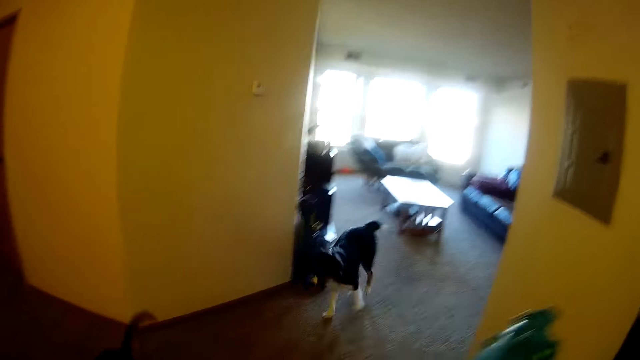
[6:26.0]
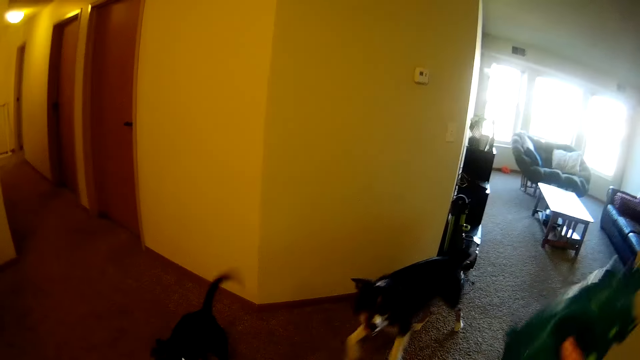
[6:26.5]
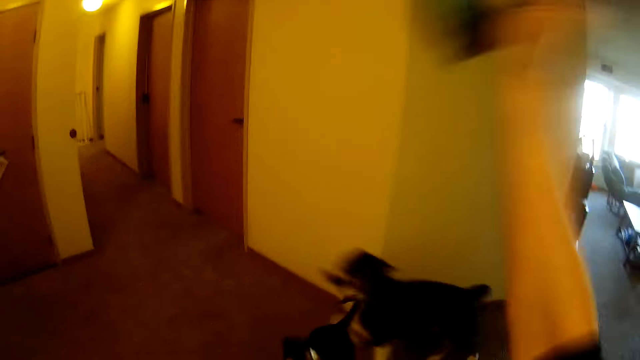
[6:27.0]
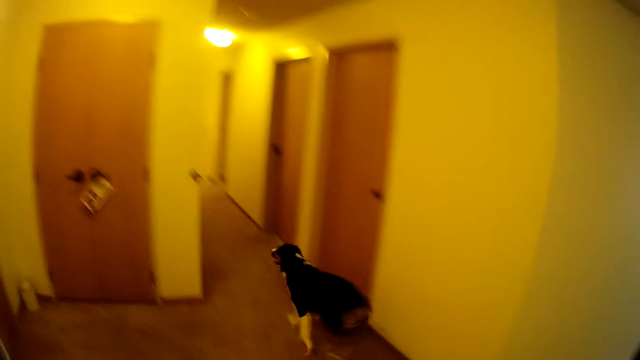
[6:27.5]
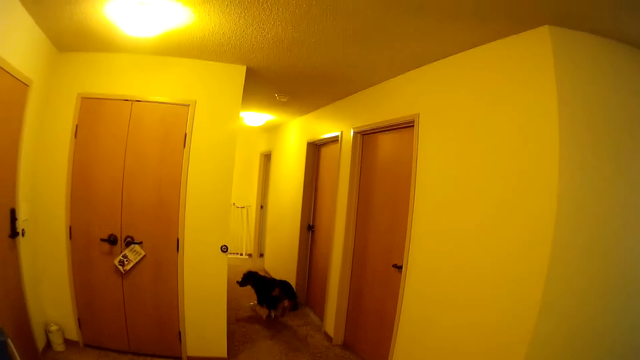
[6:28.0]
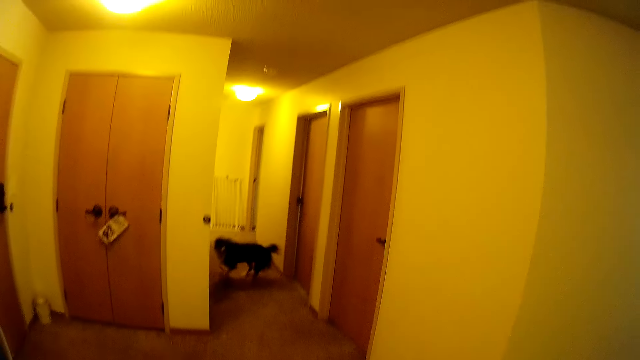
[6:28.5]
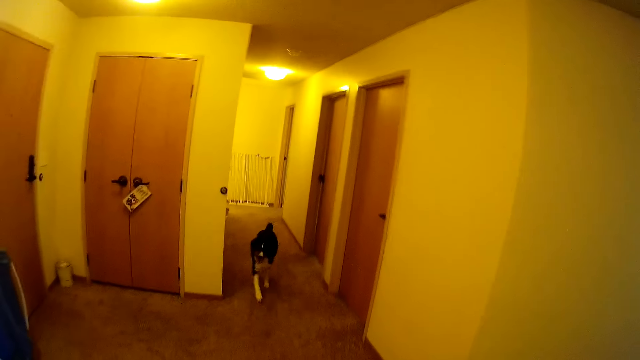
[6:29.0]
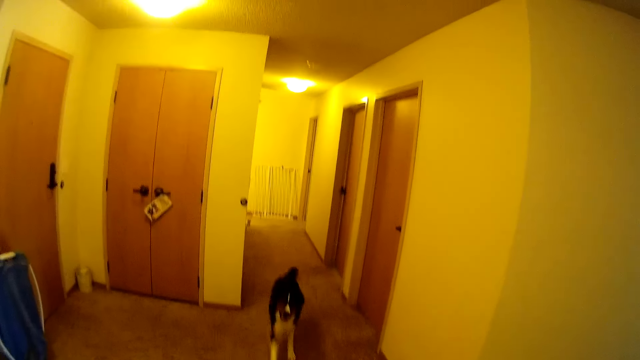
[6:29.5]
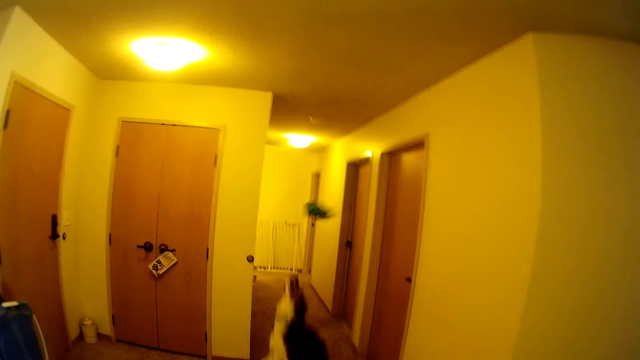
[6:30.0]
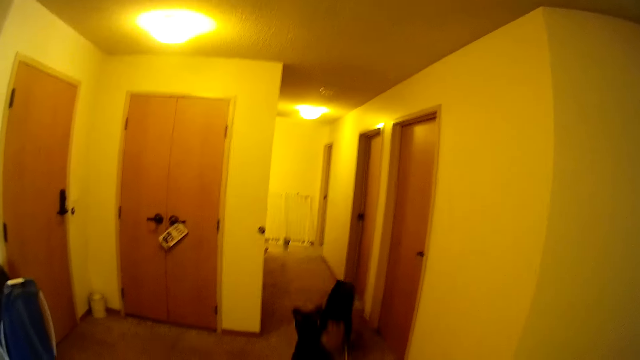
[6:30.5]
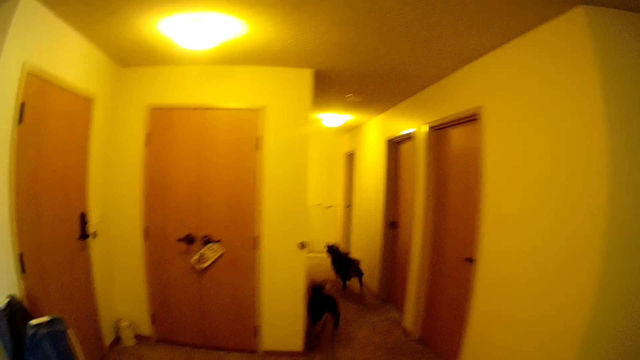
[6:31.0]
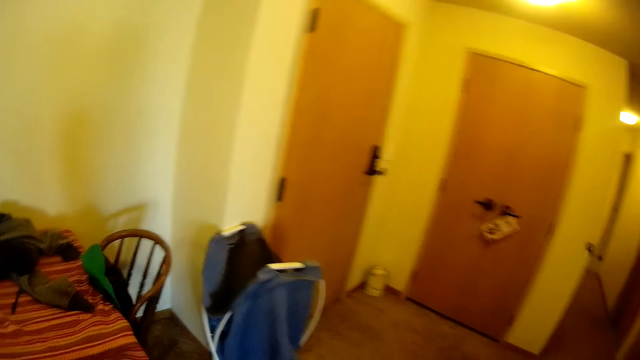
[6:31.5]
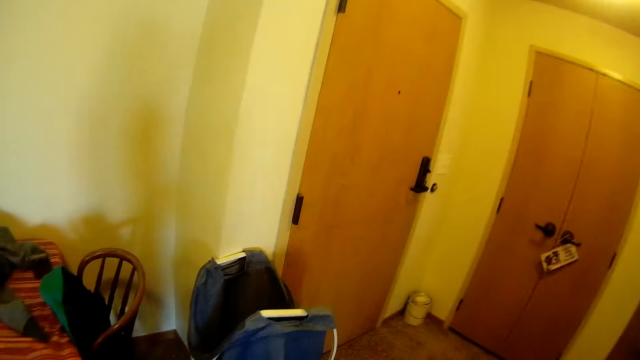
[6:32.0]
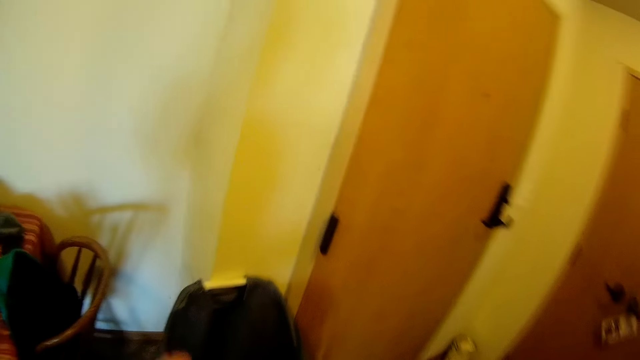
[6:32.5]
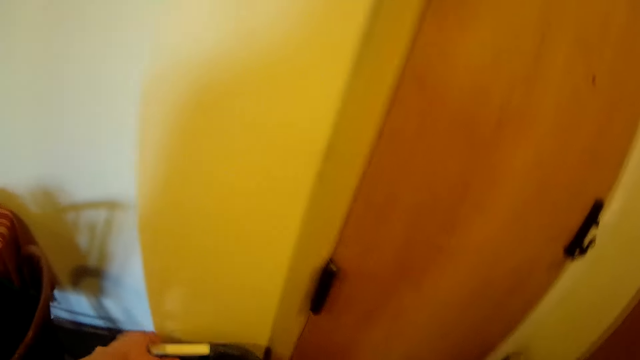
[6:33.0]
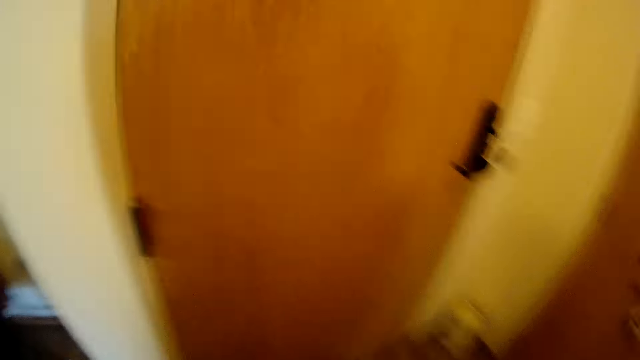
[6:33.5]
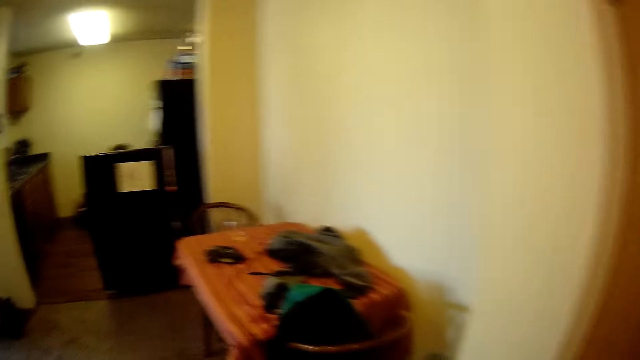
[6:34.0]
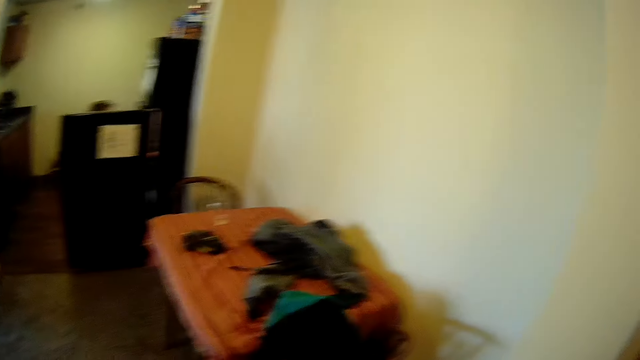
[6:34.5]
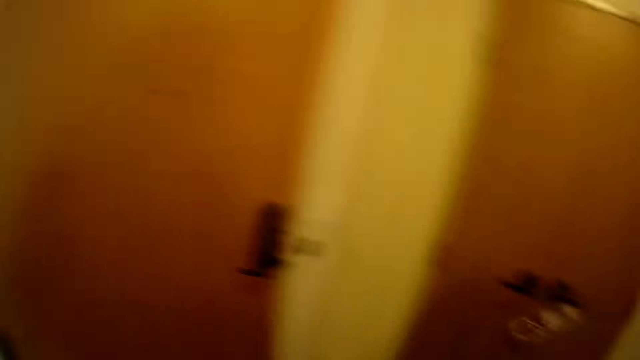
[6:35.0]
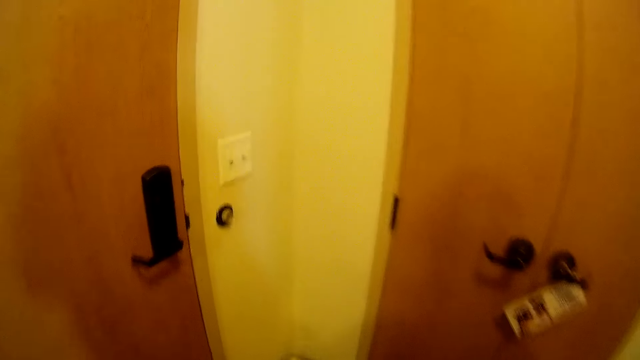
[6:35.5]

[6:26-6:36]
The camera wearer raises the stuffed animal. He throws the bark toy on the floor towards the bedroom. A dog and another dog run towards the bark toy. The camera wearer walks around the house. He walks towards the door. He picks up a laundry bag by the door with his hands. He looks around the room.

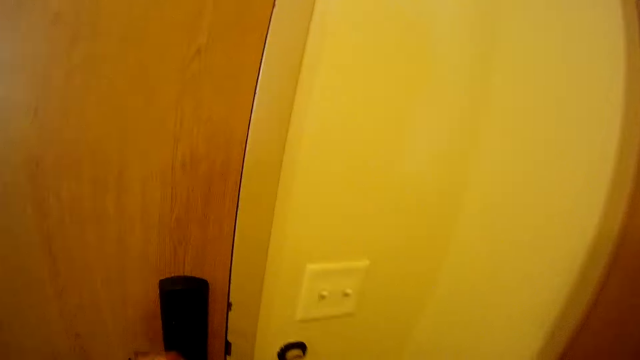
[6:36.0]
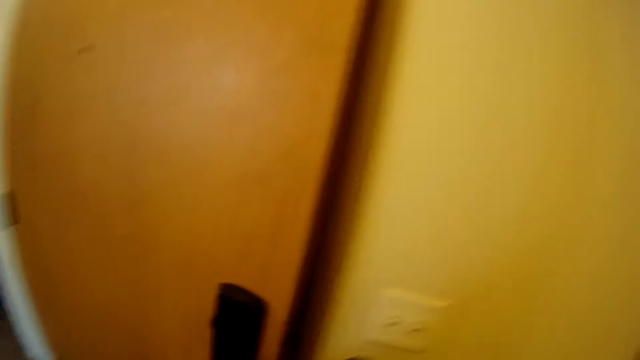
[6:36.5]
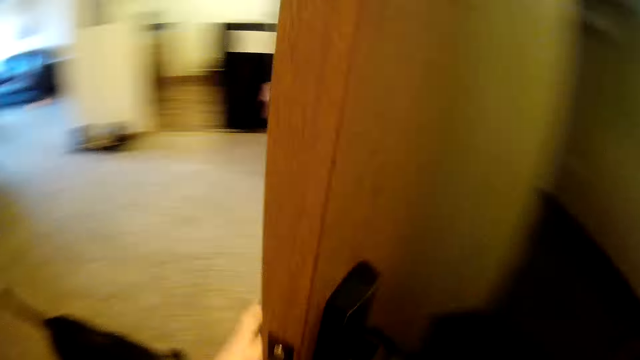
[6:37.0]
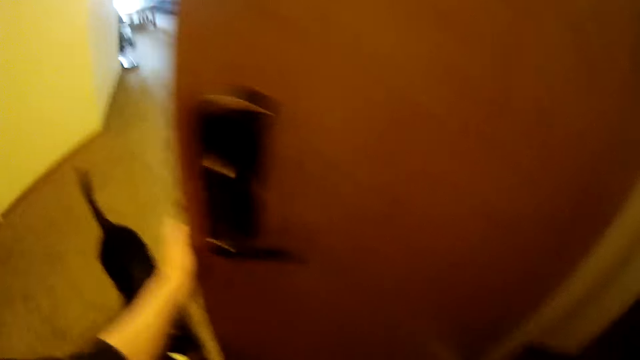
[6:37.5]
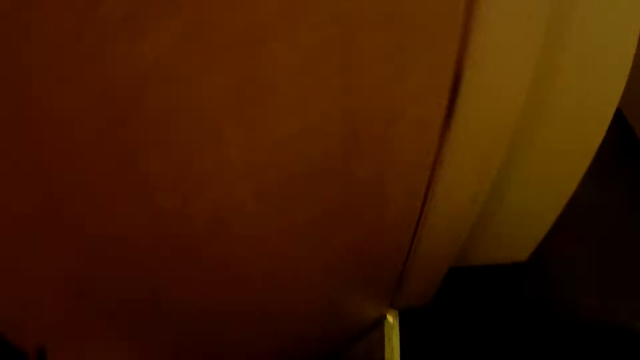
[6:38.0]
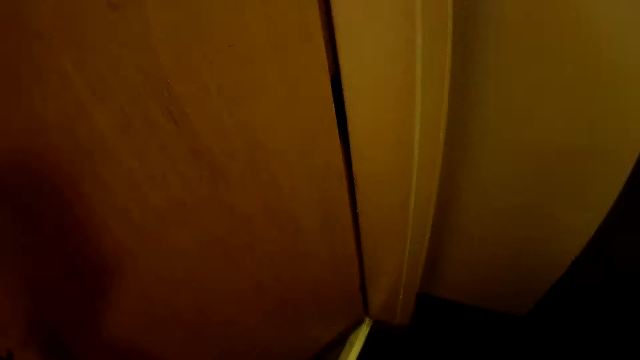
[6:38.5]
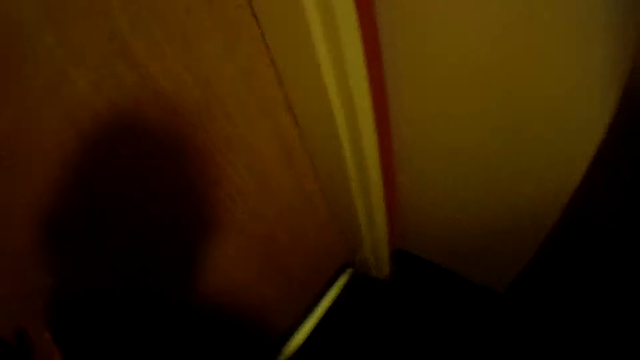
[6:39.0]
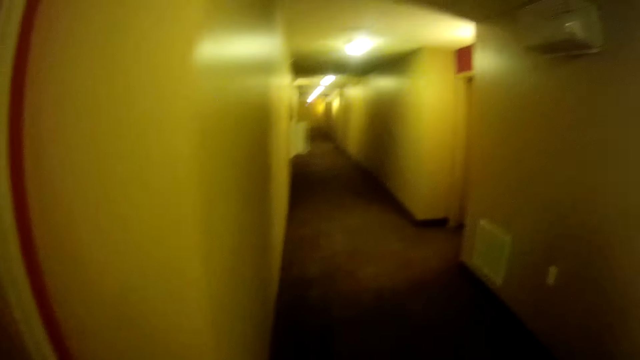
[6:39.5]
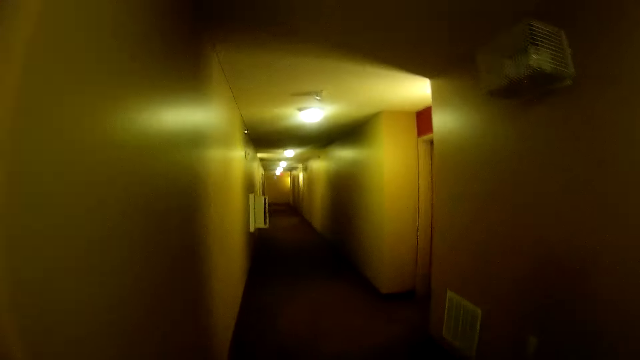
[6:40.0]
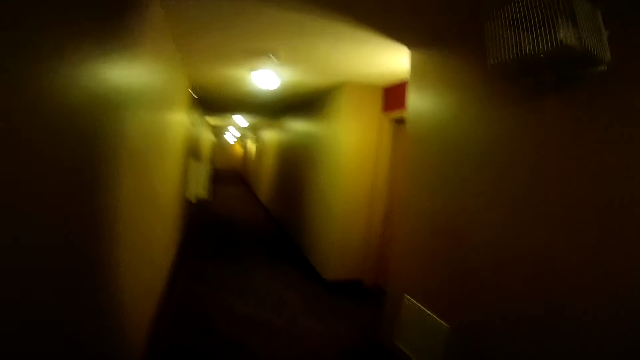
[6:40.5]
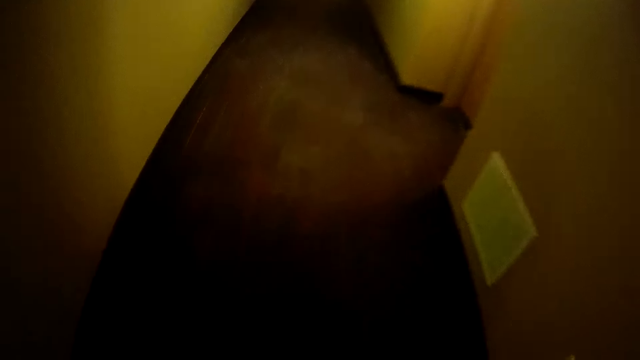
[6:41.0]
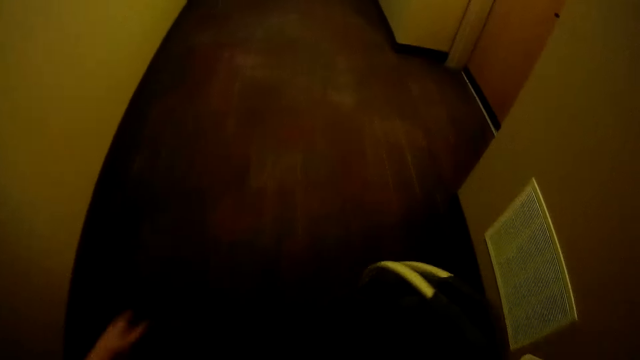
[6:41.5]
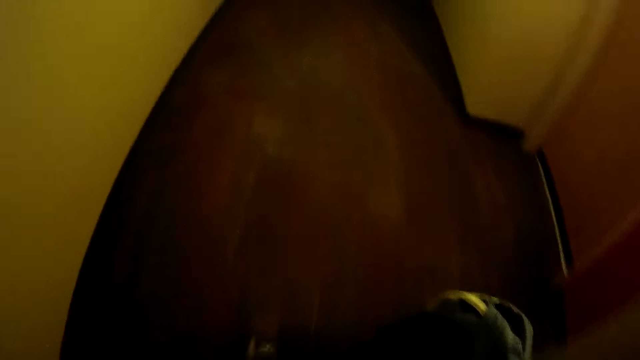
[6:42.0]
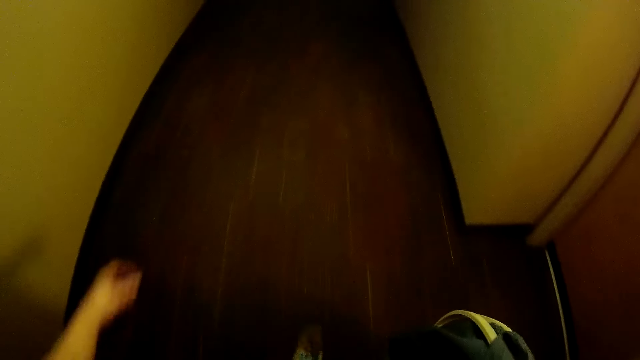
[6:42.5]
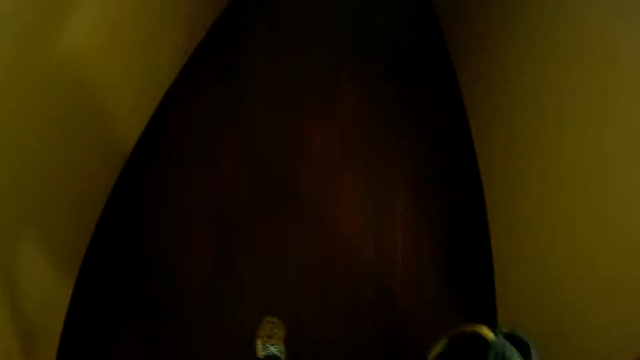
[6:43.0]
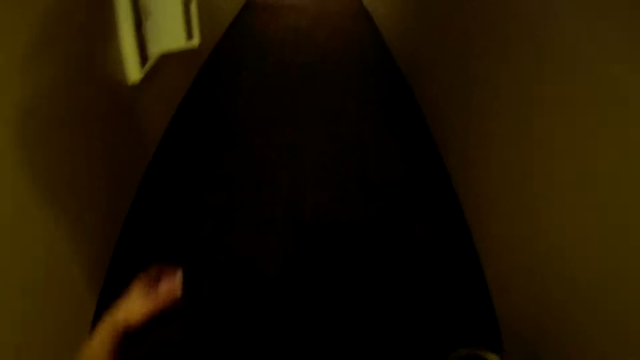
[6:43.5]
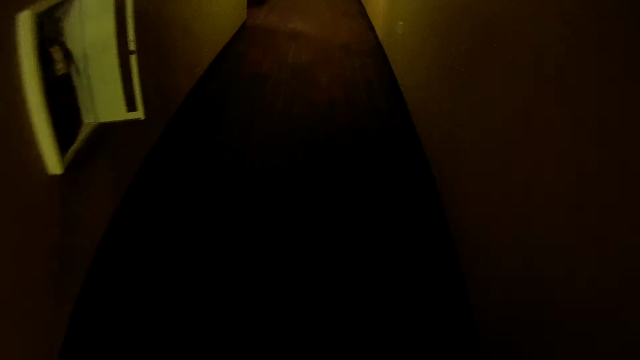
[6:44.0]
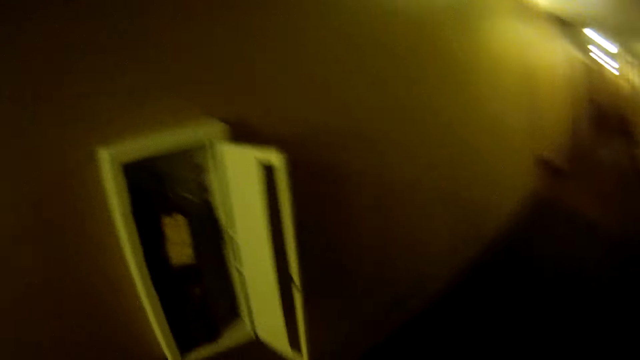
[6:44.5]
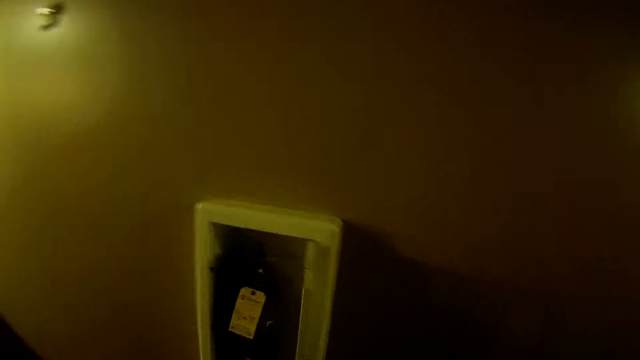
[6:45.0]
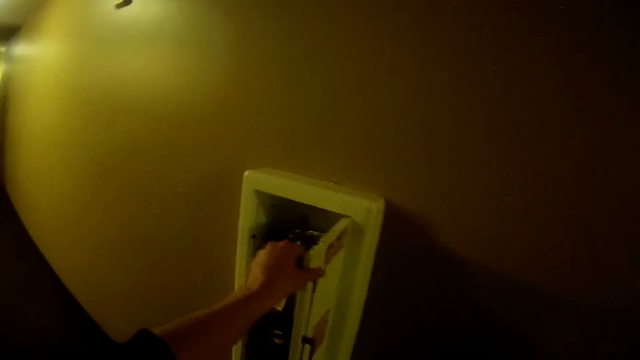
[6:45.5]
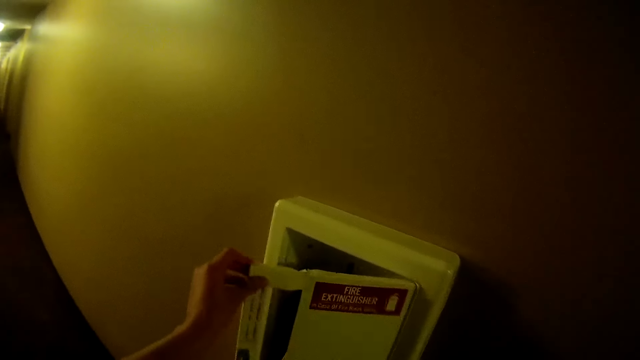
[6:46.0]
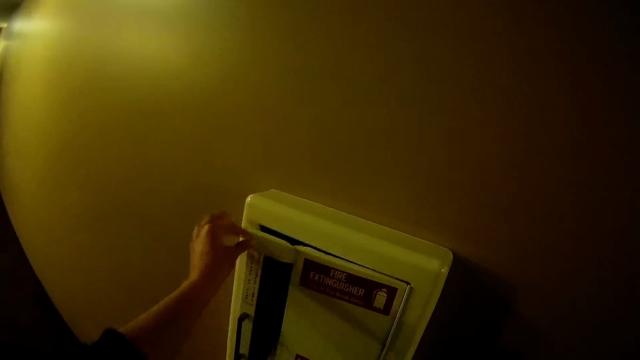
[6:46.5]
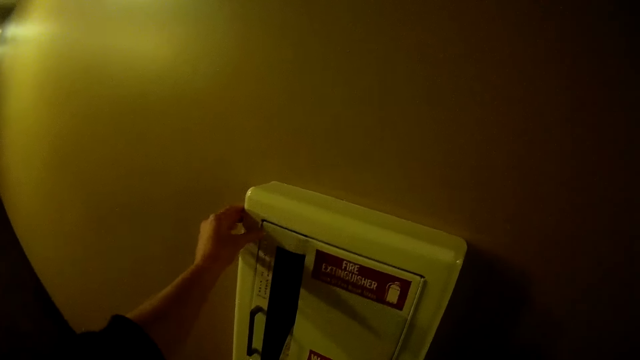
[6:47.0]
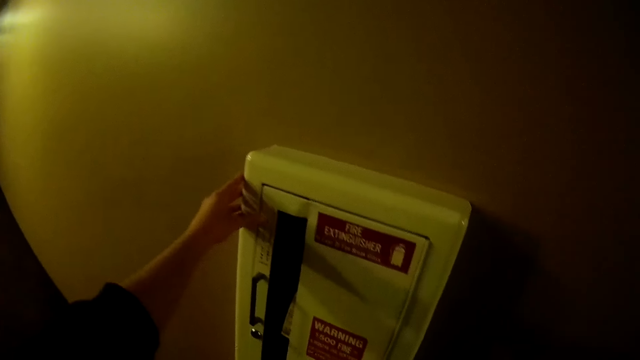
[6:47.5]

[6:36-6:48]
The camera wearer opens the door with his hand. He walks through the door into a corridor. He walks through the corridor. He closes the door of a fire extinguisher cabinet.
